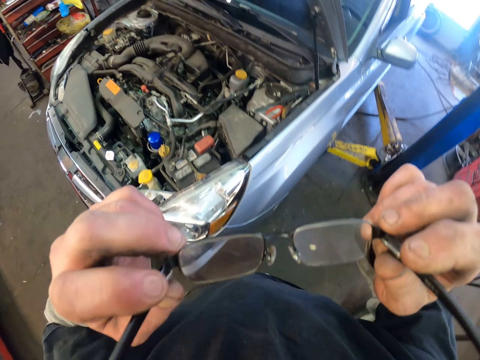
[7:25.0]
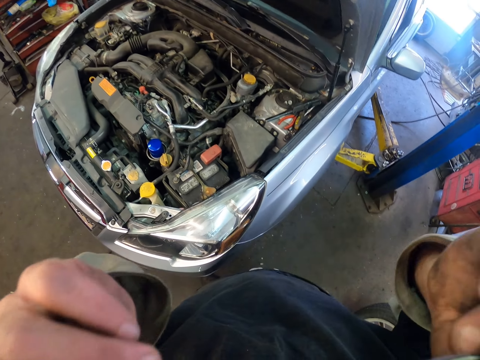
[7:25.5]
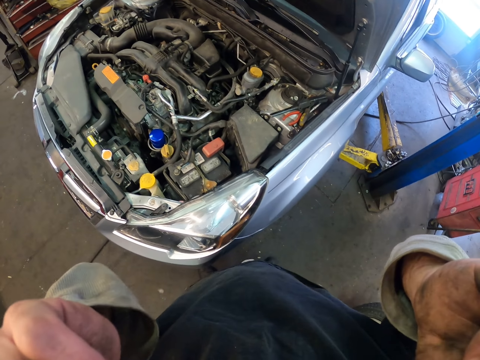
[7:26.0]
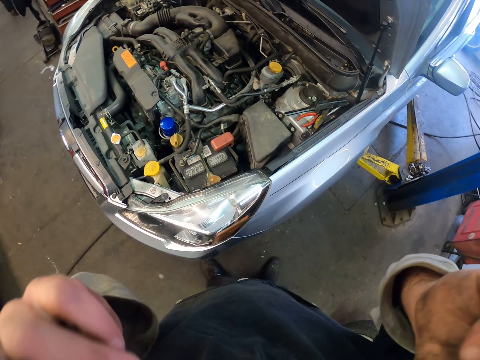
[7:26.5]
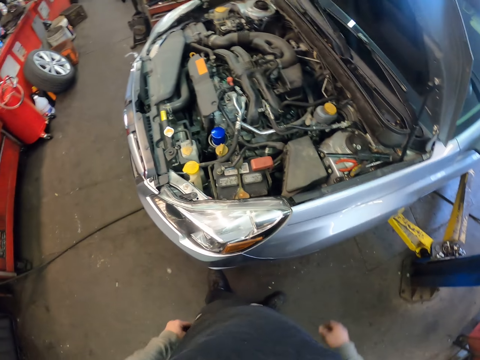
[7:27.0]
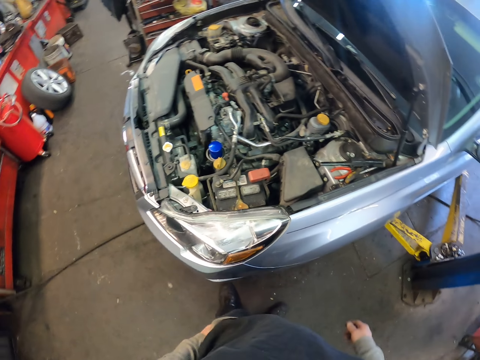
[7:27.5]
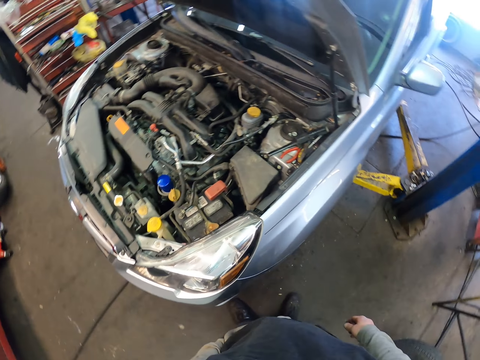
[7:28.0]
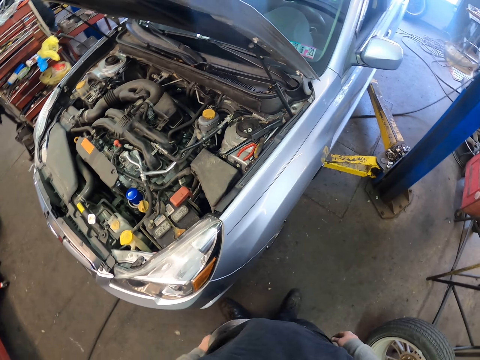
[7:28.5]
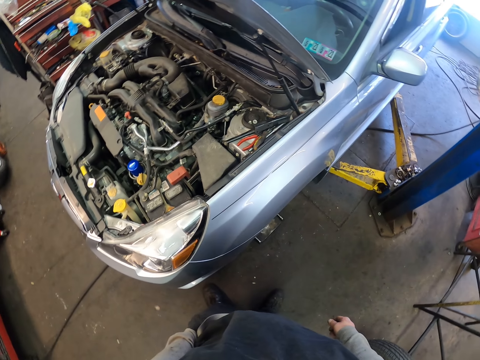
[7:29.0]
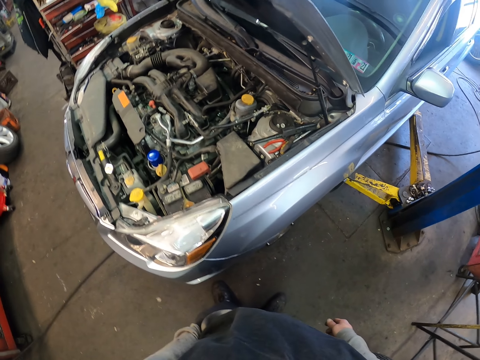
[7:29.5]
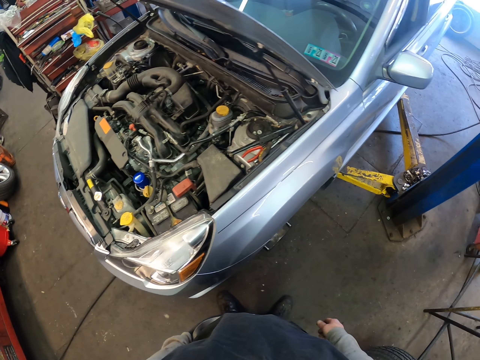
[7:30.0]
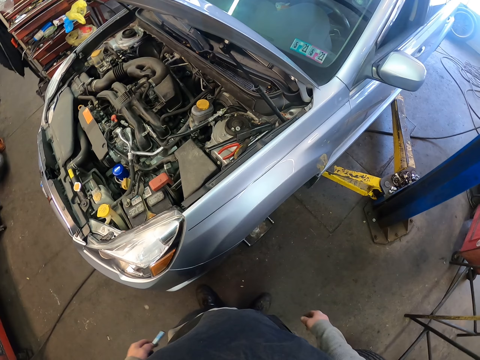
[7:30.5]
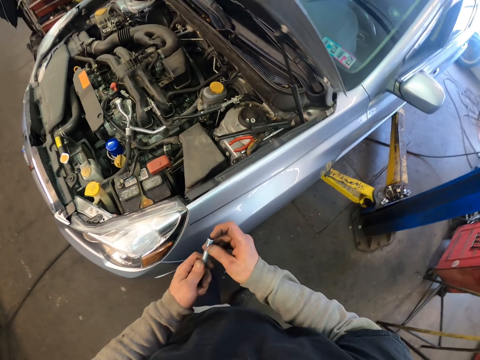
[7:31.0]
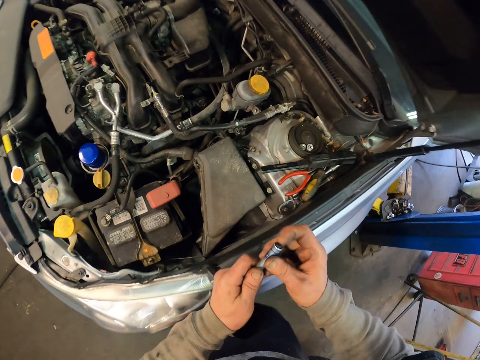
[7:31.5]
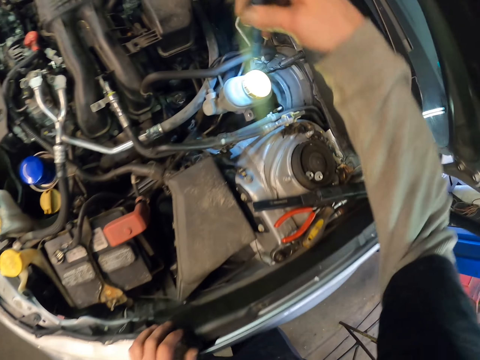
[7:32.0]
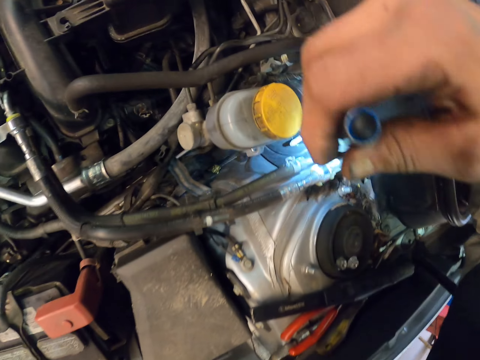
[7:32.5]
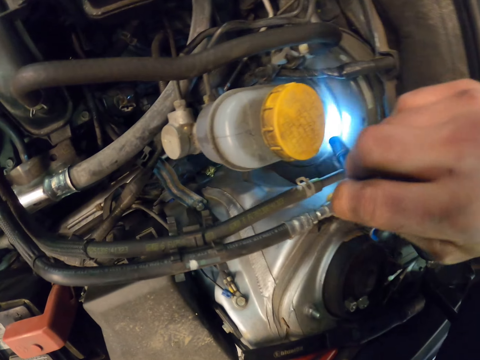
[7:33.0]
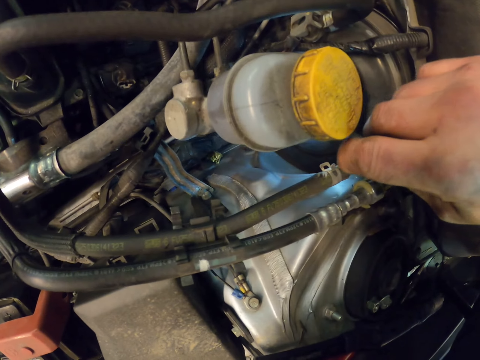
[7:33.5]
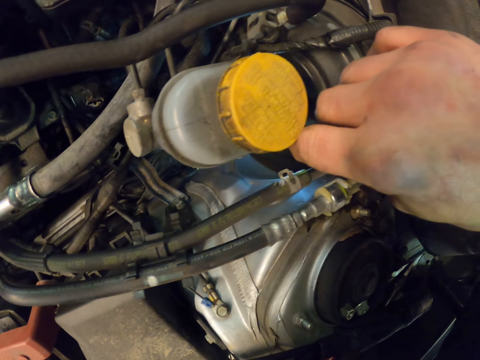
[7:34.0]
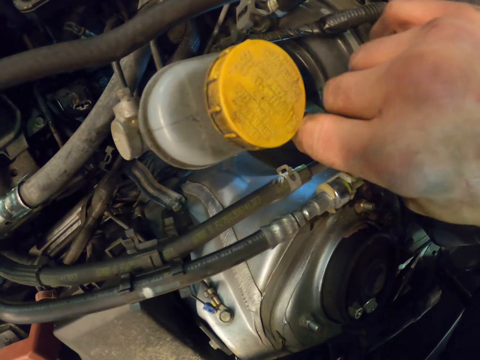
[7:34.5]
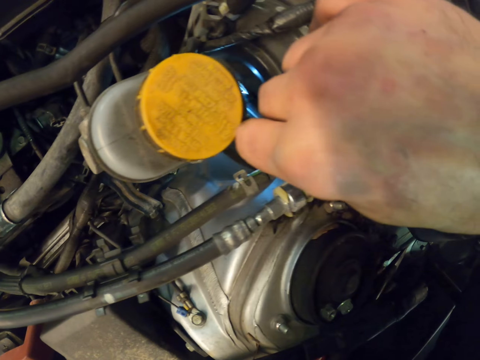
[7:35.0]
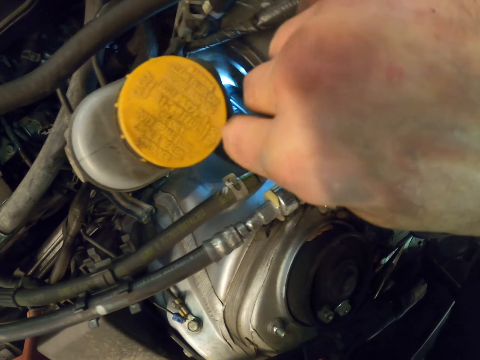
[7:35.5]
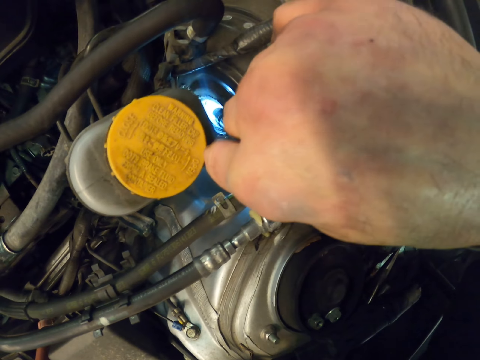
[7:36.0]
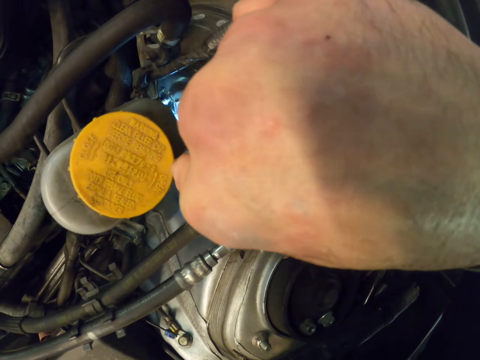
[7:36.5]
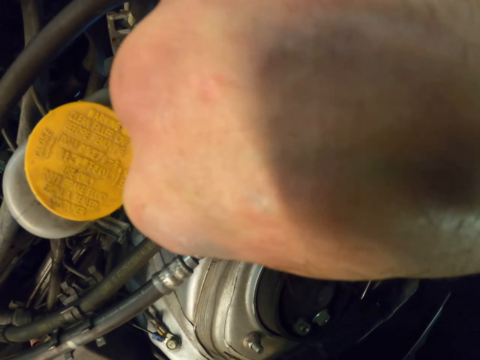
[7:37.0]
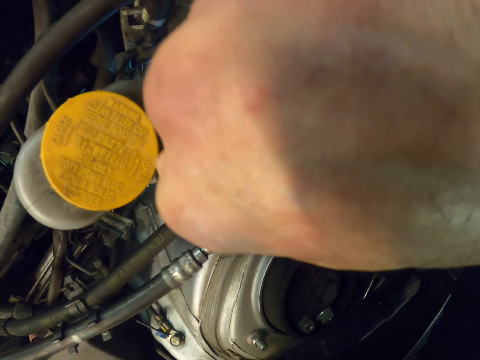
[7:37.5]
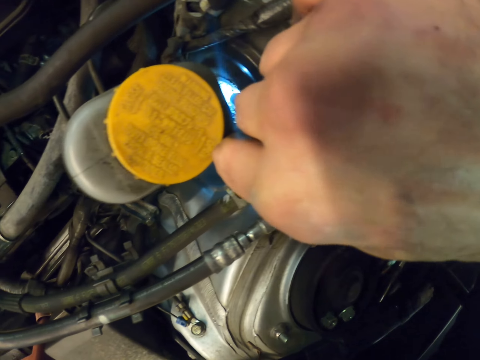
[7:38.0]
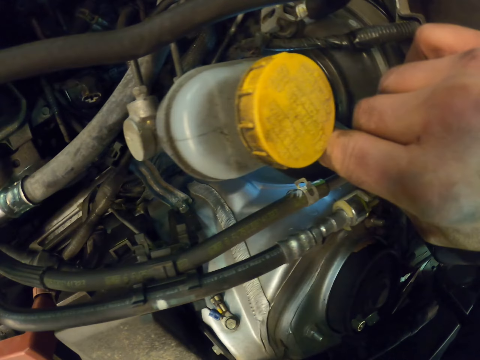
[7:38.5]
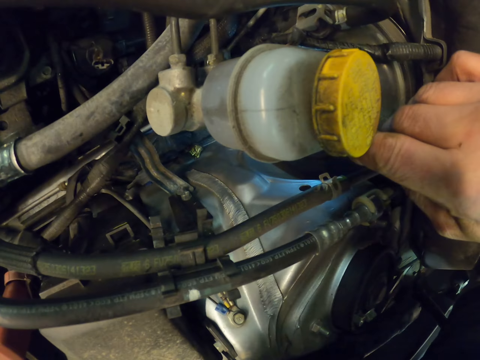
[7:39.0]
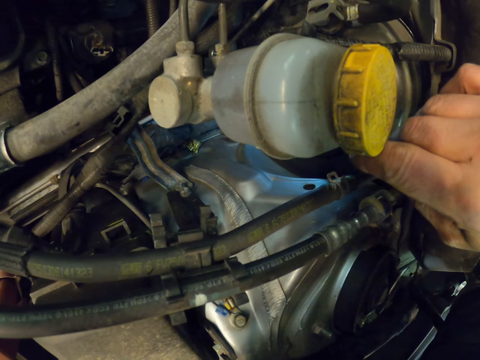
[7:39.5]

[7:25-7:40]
The camera wearer puts on glasses. They pick the torch from the pocket. They turn on the torch. They light the brake fluid with the torch.

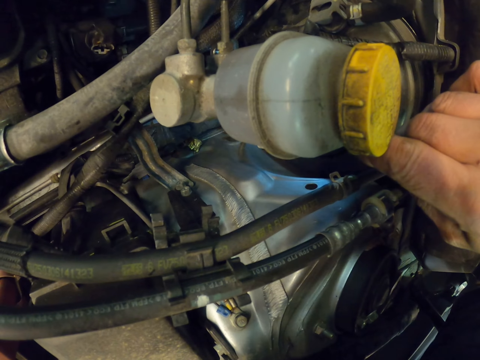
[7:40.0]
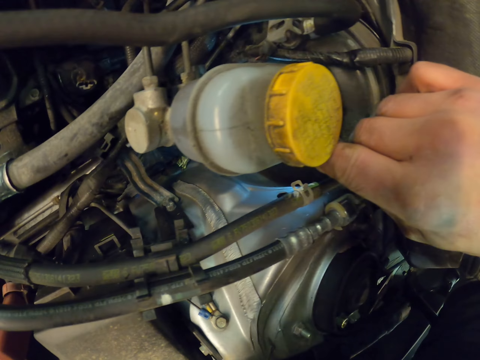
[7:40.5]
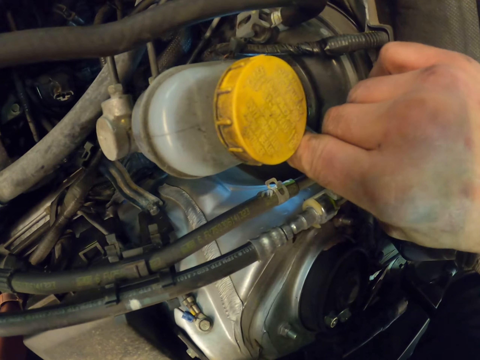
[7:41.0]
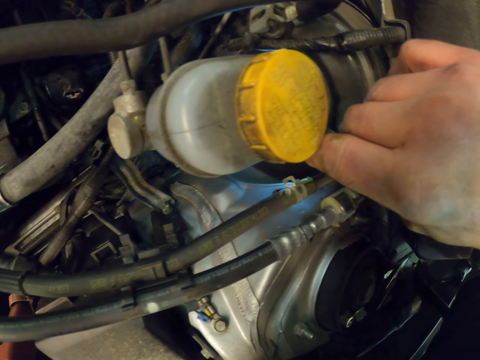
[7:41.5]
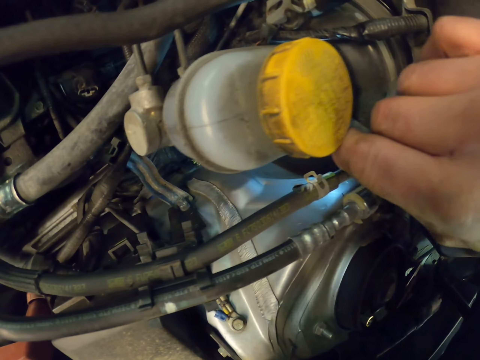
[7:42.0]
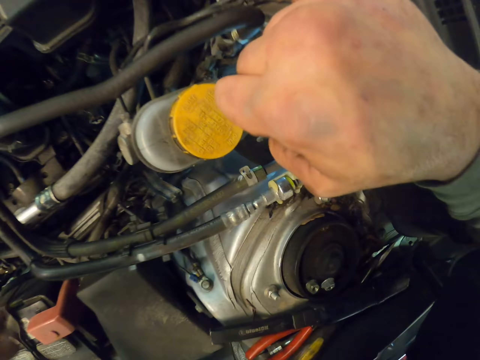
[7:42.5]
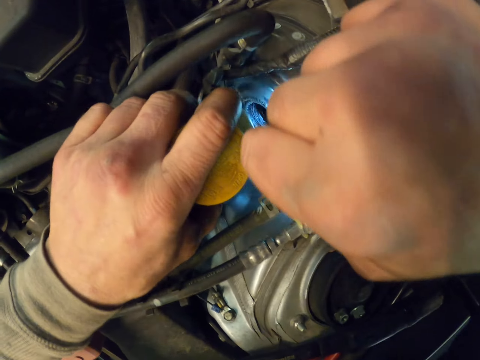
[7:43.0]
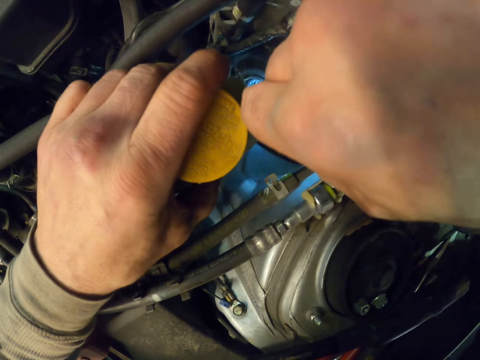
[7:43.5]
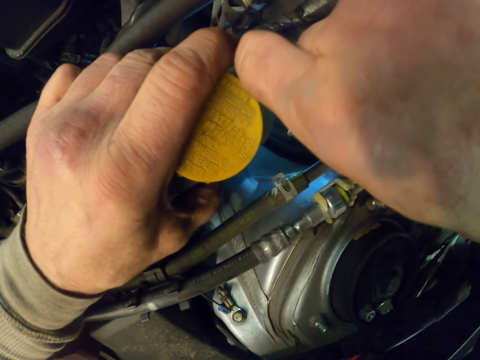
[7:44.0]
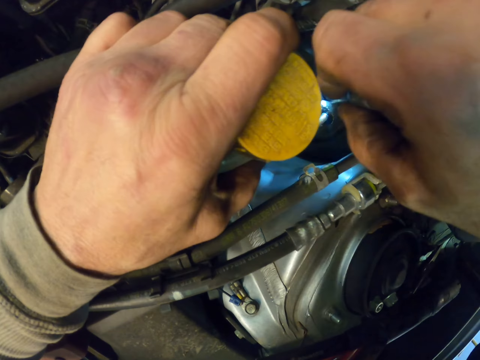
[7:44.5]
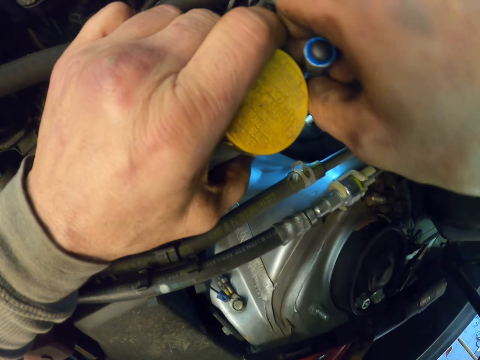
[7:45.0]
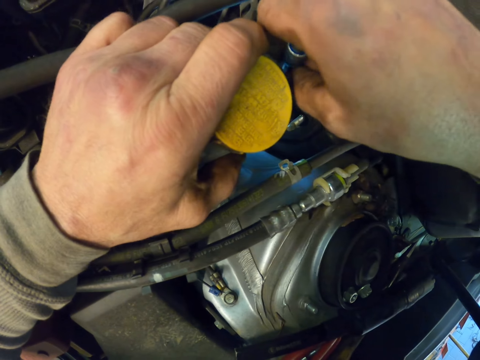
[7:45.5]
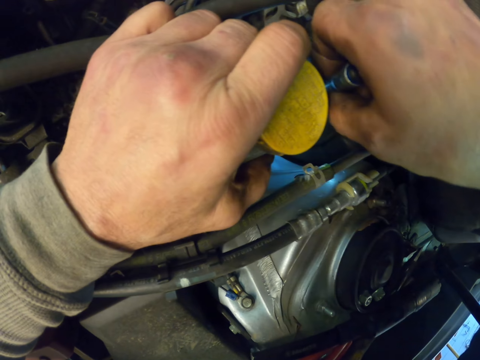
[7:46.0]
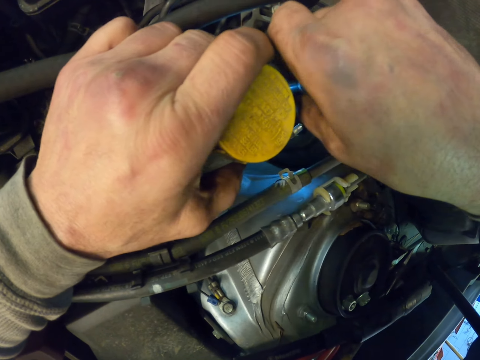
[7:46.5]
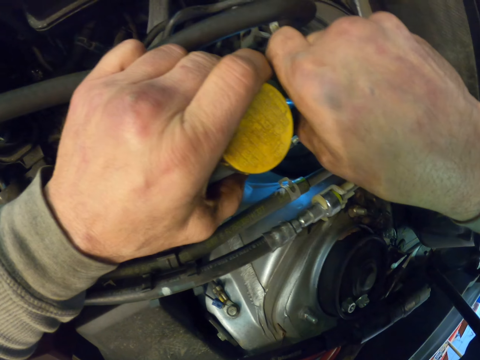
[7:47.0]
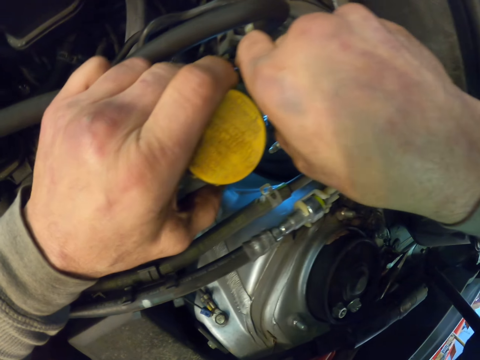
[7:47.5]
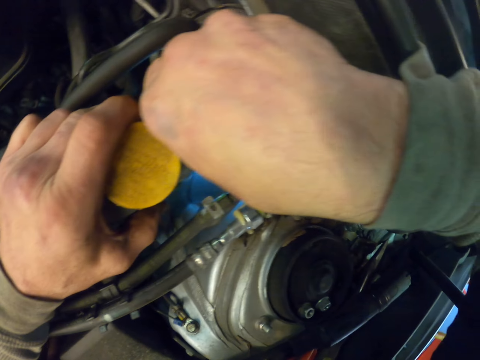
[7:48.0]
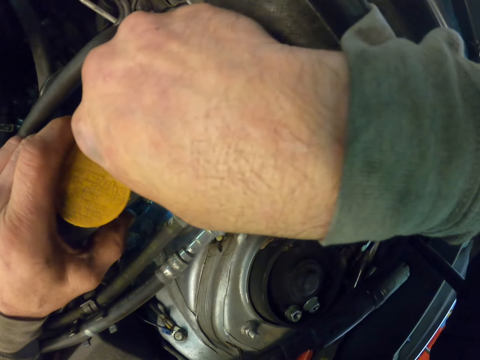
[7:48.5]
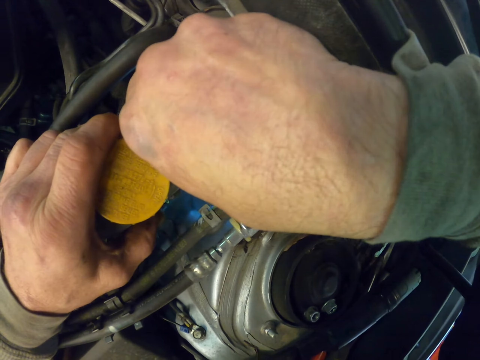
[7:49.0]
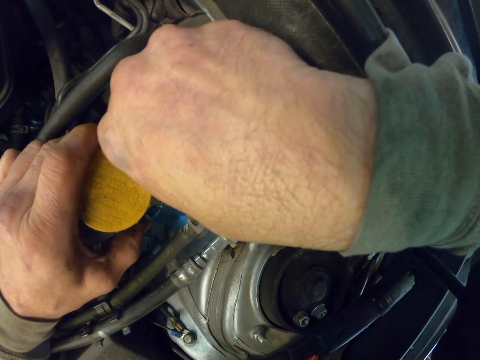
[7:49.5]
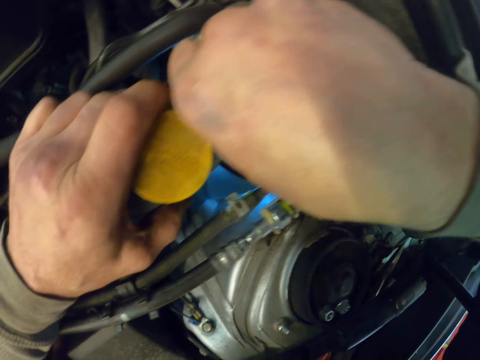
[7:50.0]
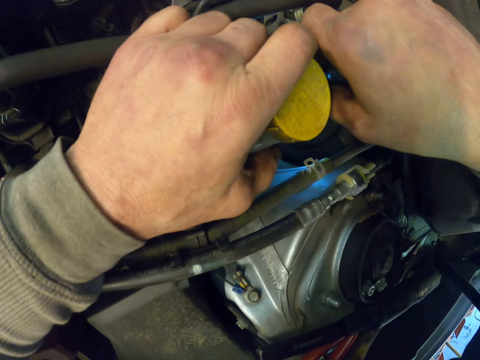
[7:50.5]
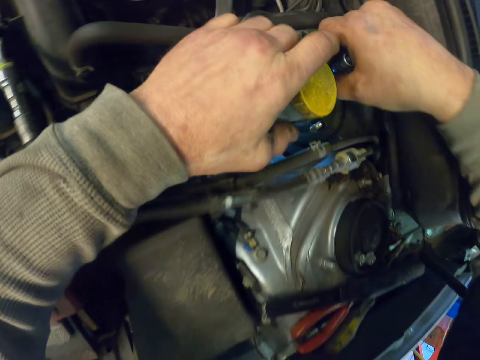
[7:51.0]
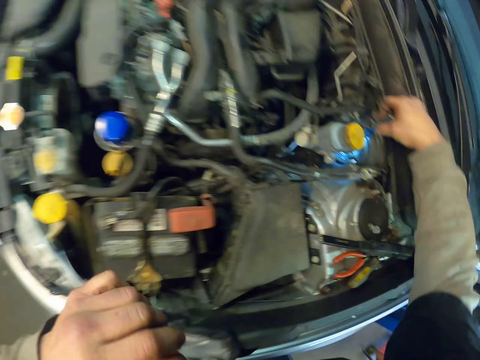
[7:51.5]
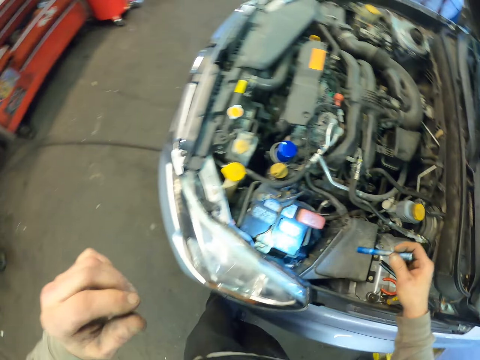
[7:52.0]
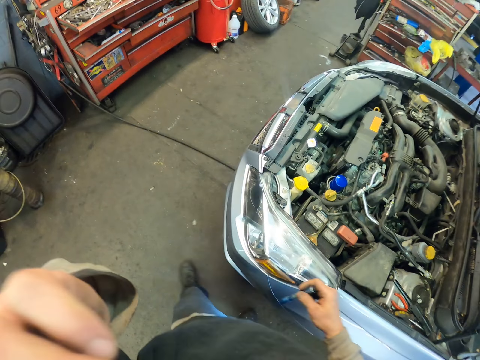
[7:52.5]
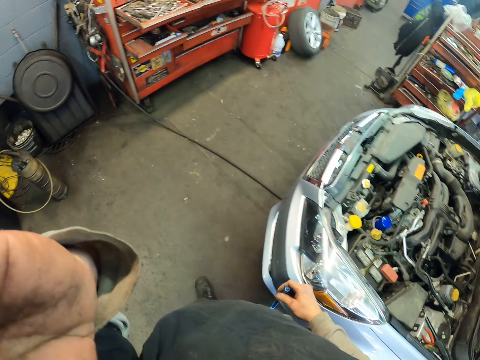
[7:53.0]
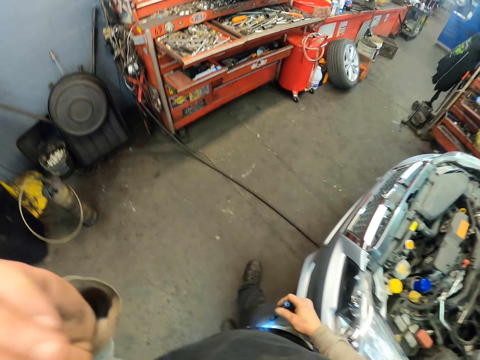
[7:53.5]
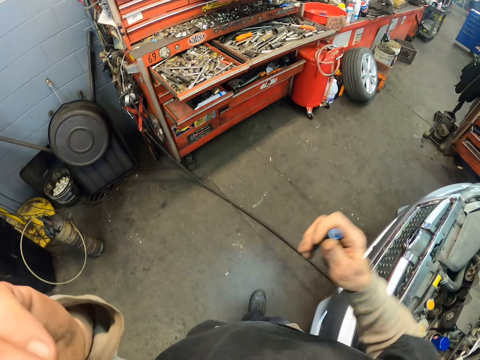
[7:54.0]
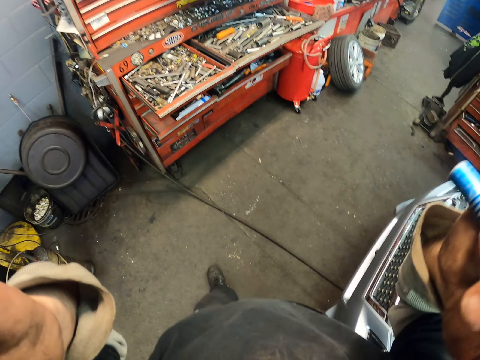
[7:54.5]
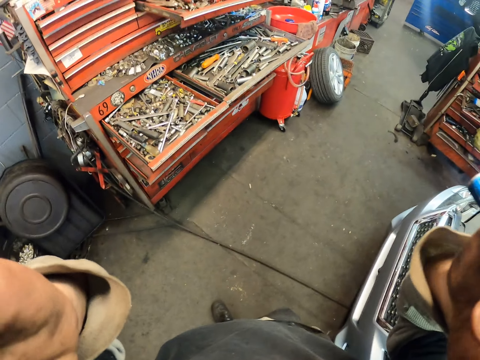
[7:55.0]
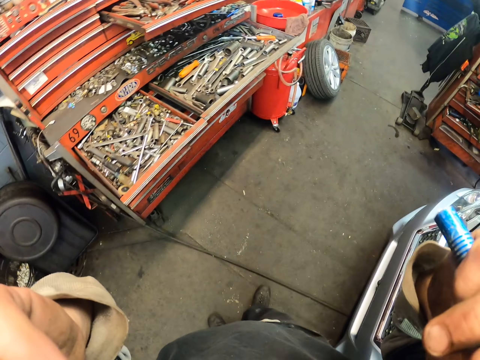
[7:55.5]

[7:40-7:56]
The camera wearer looks inside the brake fluid. They fix the safety glasses.
